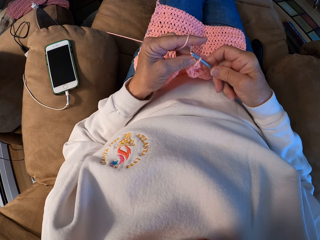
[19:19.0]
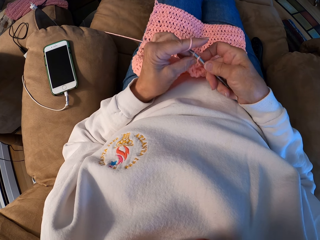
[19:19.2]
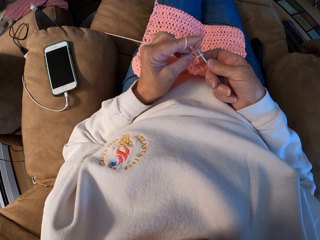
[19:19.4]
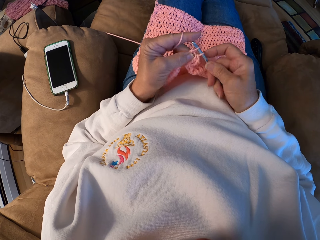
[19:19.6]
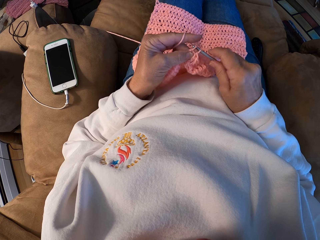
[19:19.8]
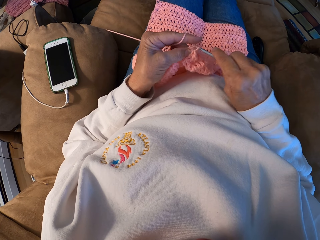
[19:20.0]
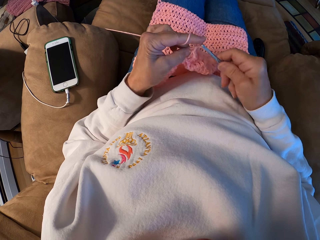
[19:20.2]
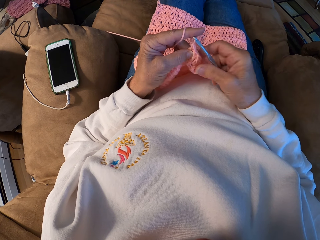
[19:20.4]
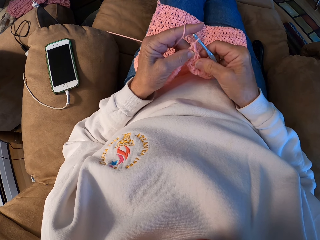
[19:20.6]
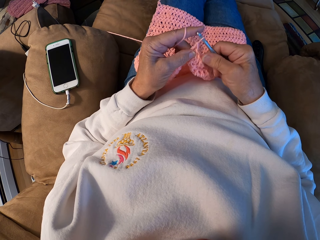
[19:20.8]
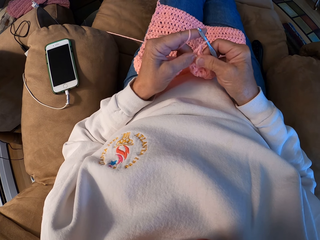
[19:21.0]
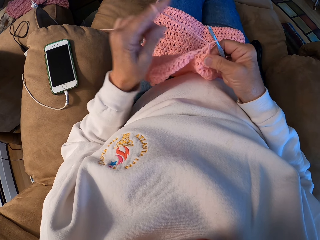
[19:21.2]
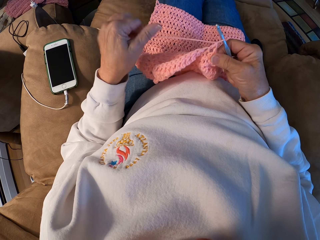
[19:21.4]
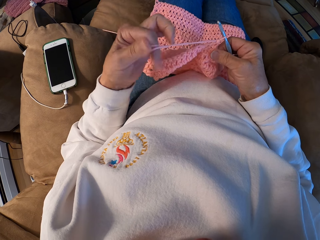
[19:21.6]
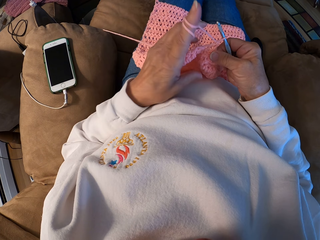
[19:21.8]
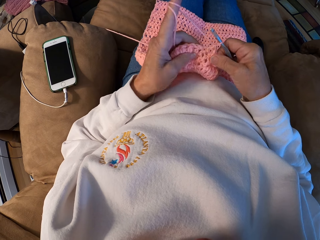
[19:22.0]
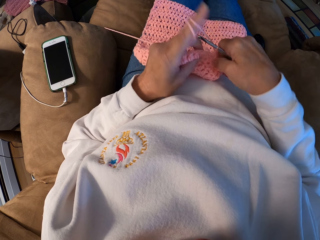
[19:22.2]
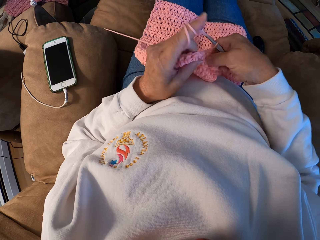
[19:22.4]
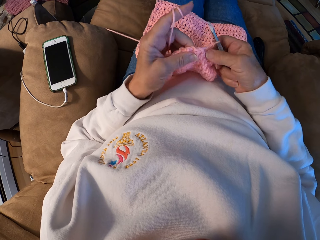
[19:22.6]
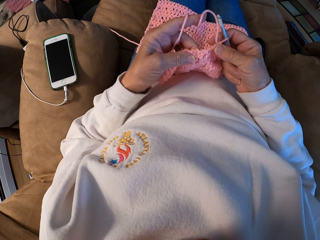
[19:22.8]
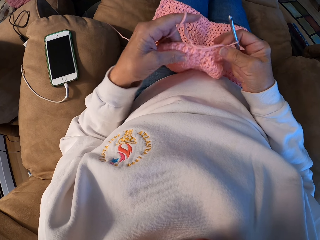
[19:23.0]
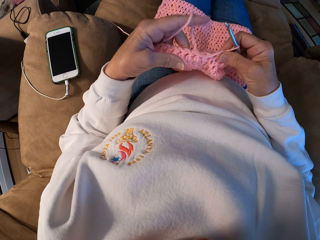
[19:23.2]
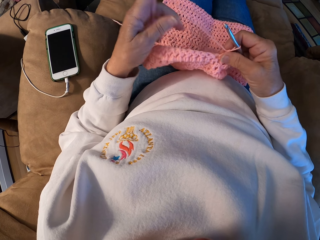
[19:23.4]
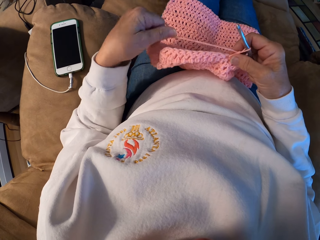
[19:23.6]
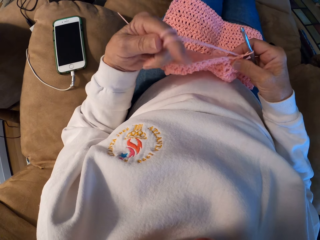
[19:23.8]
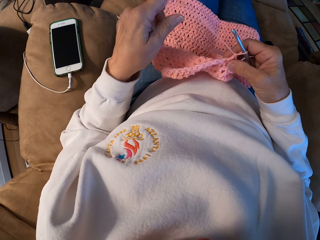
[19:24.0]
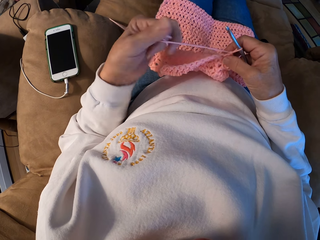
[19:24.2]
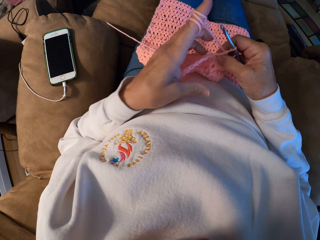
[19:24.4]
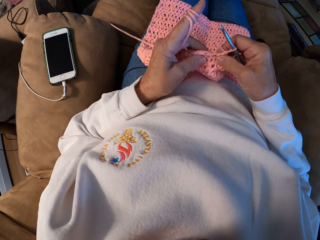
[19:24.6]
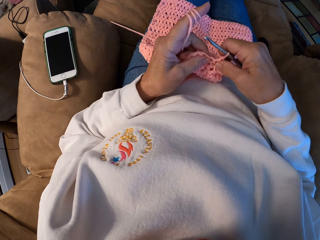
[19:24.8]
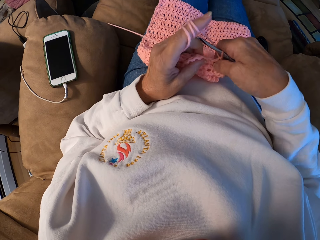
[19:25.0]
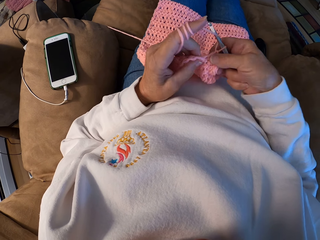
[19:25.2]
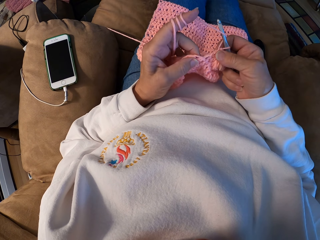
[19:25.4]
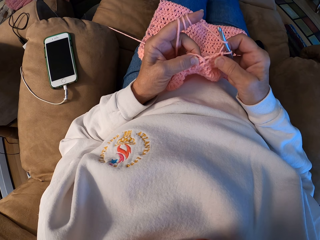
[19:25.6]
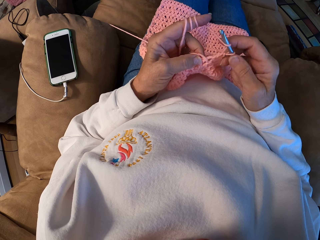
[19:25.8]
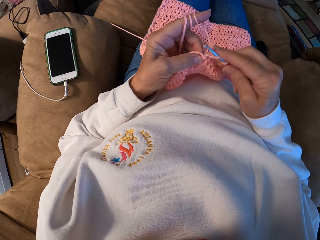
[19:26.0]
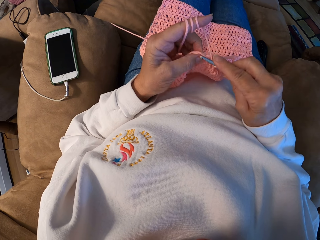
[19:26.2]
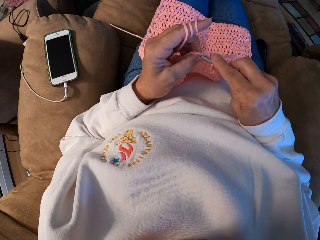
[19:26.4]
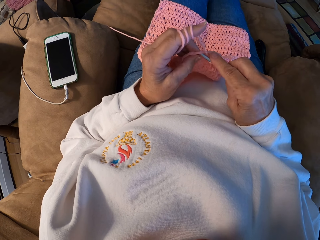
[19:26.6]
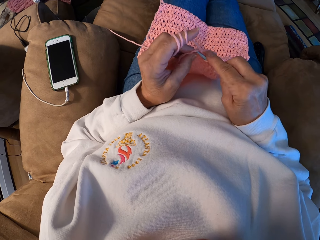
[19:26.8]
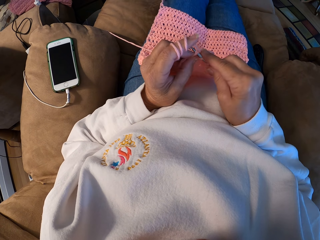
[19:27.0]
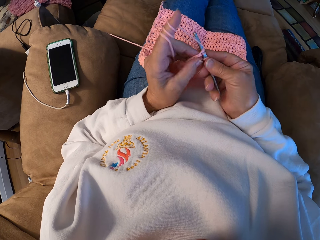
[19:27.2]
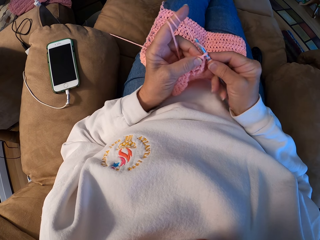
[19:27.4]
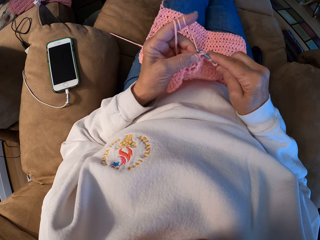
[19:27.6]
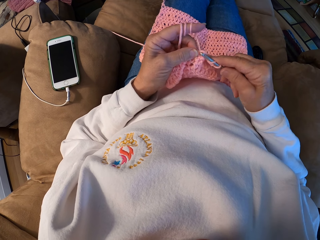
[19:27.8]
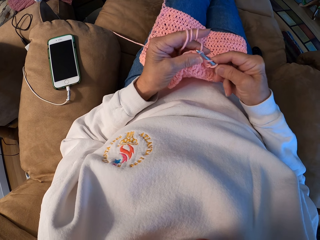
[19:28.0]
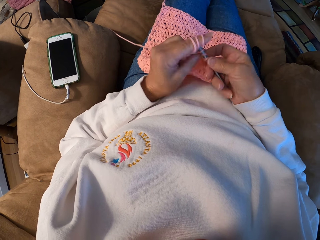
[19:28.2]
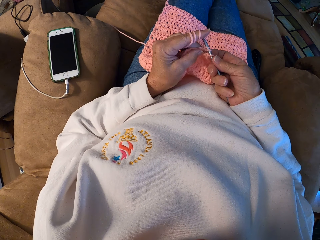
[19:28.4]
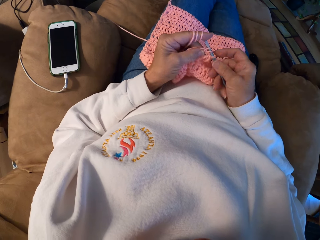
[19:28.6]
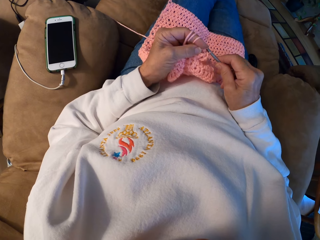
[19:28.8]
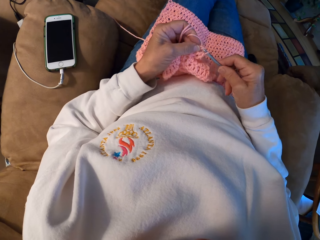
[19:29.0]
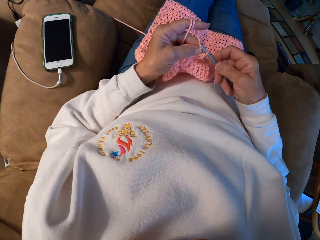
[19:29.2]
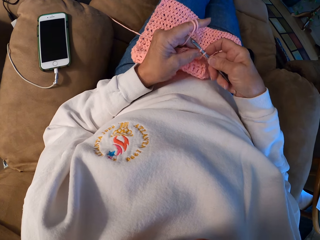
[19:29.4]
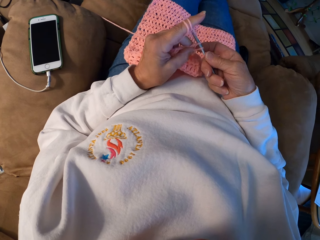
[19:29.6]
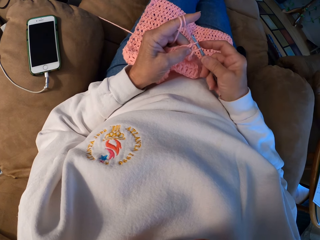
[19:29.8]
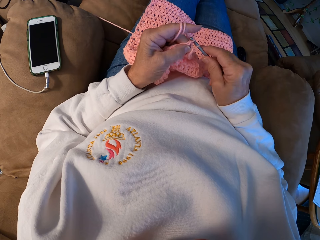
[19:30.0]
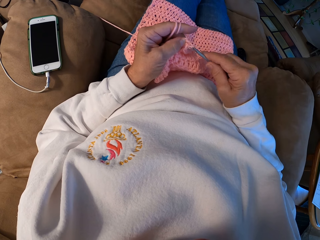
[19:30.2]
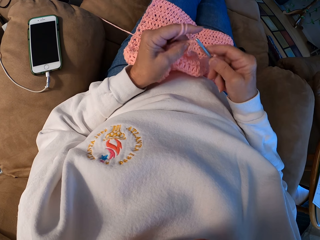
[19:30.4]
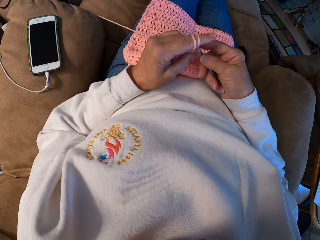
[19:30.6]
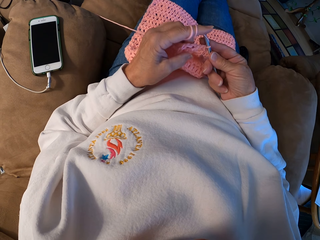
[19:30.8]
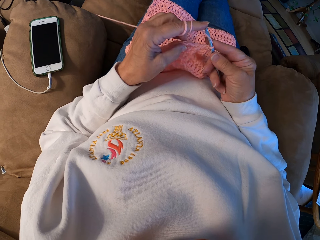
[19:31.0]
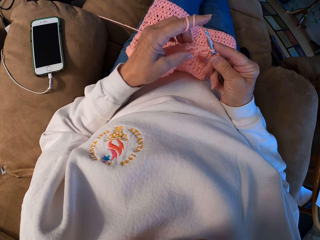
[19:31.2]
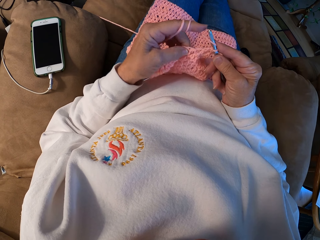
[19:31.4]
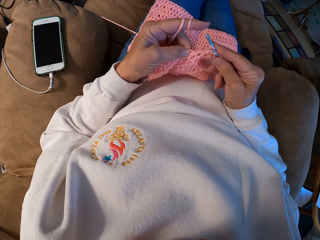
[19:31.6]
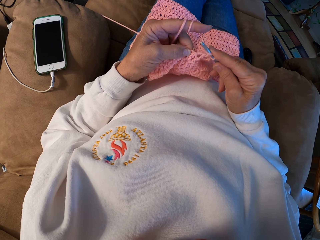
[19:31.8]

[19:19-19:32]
The camera wearer rolls yarn around her left index finger. She crochets with the yarn. She pulls the yarn with a needle. She rolls the yarn around her left index finger. She crochets with the yarn. She pulls the yarn with the needle. She knits with the needle.

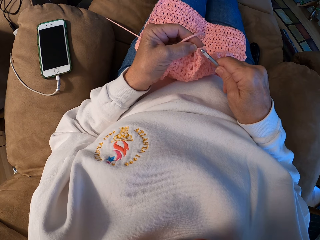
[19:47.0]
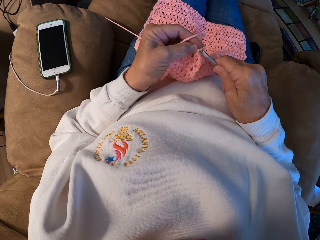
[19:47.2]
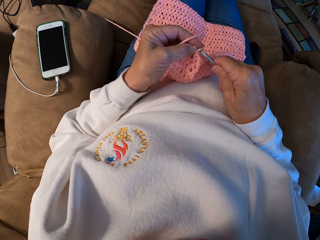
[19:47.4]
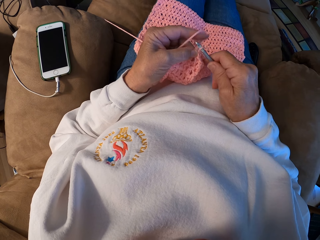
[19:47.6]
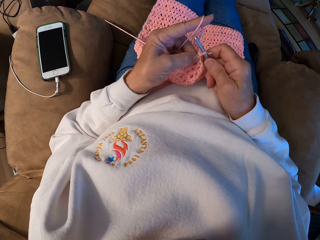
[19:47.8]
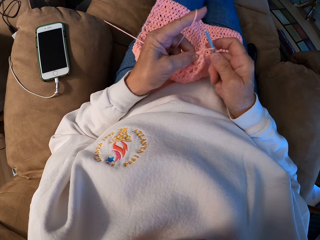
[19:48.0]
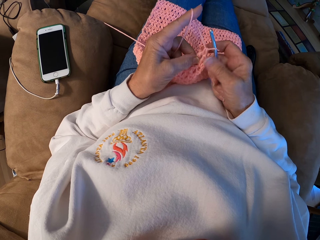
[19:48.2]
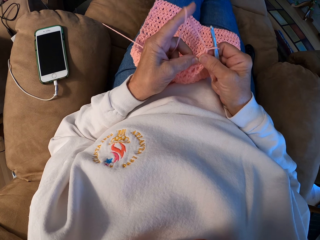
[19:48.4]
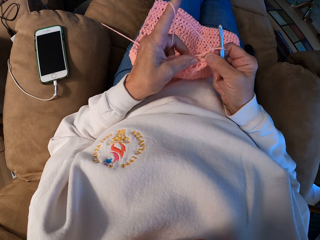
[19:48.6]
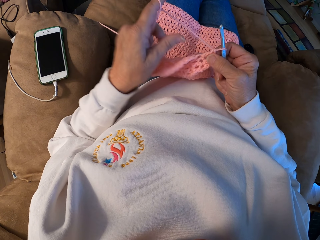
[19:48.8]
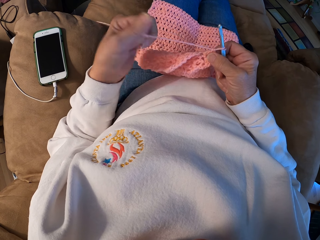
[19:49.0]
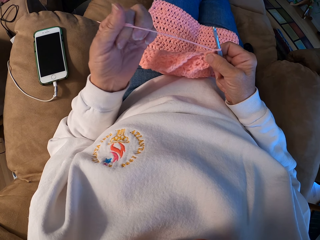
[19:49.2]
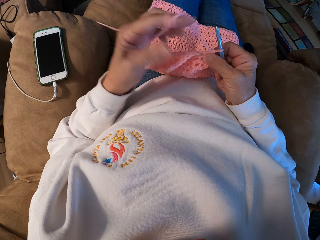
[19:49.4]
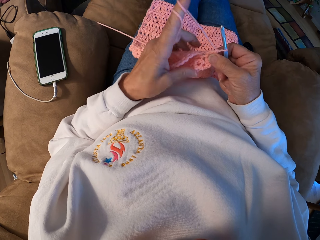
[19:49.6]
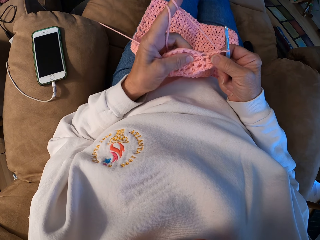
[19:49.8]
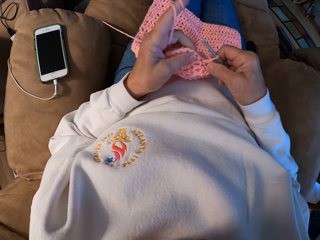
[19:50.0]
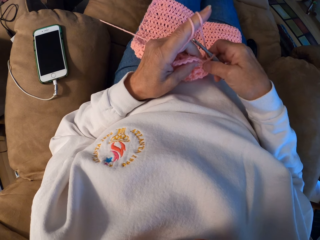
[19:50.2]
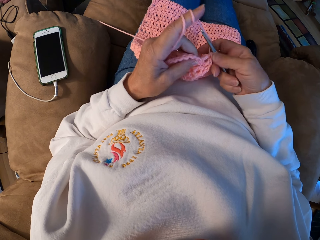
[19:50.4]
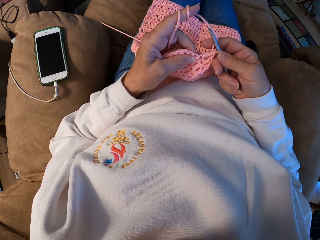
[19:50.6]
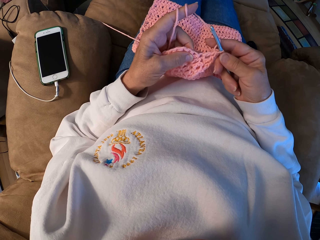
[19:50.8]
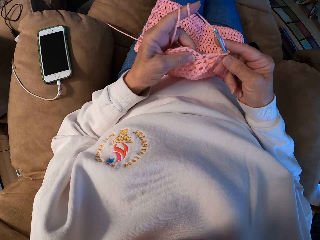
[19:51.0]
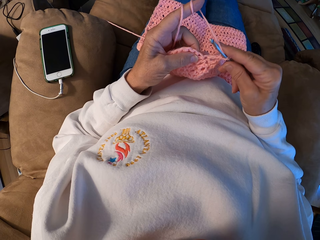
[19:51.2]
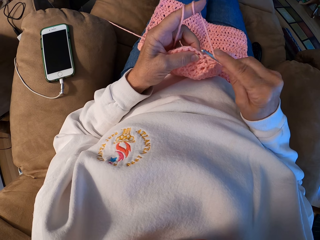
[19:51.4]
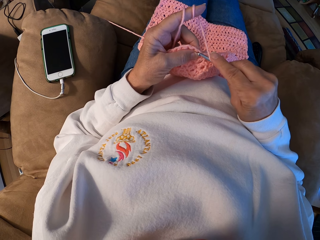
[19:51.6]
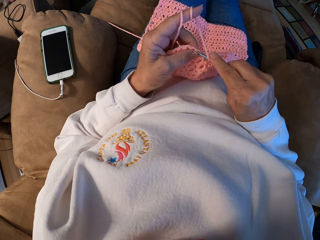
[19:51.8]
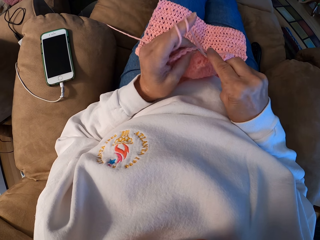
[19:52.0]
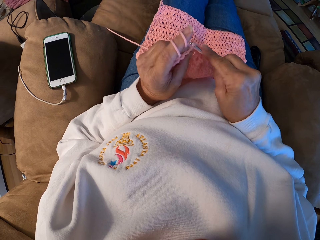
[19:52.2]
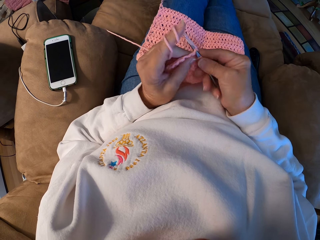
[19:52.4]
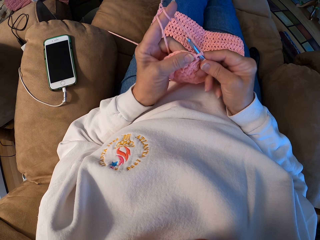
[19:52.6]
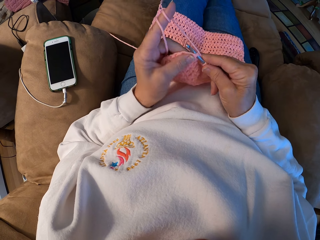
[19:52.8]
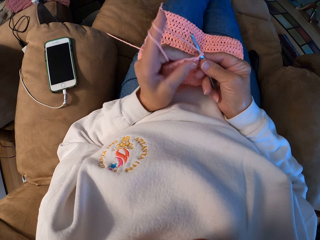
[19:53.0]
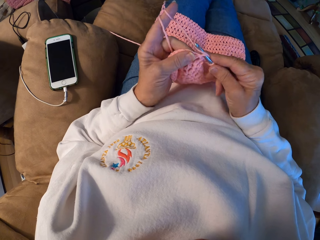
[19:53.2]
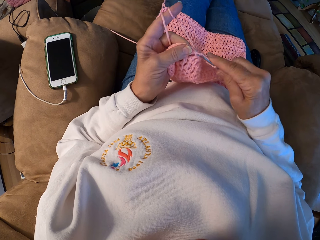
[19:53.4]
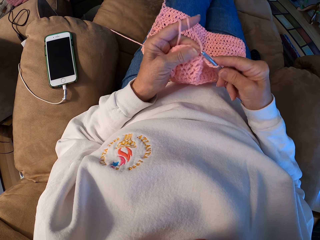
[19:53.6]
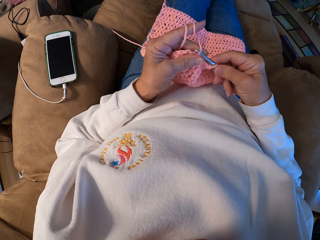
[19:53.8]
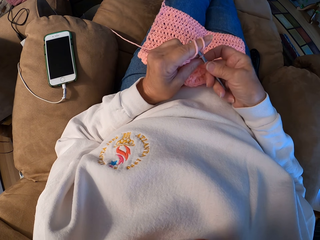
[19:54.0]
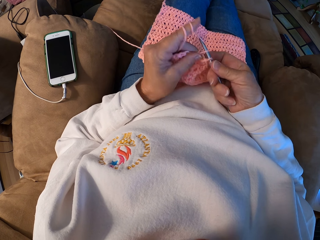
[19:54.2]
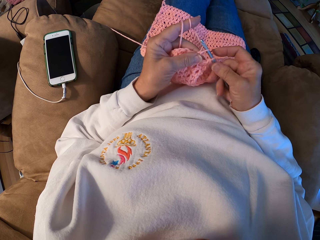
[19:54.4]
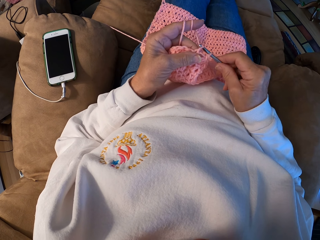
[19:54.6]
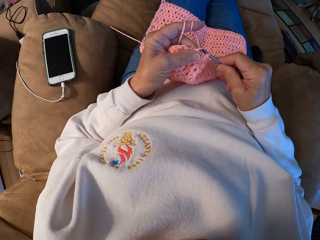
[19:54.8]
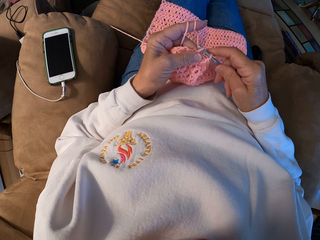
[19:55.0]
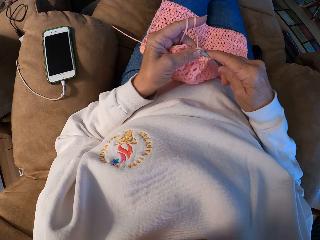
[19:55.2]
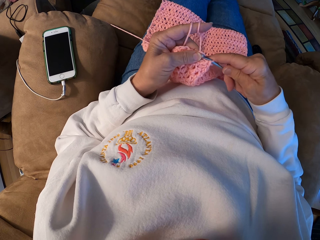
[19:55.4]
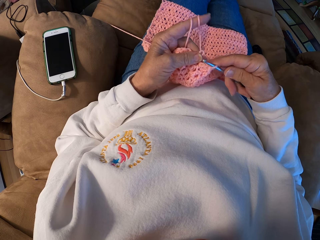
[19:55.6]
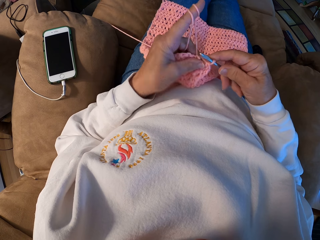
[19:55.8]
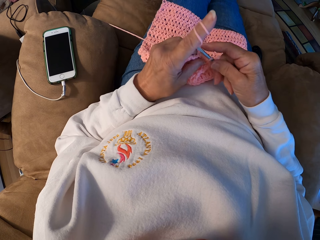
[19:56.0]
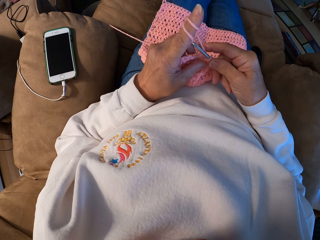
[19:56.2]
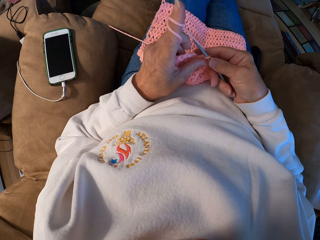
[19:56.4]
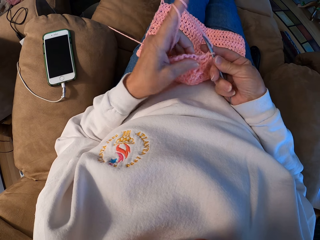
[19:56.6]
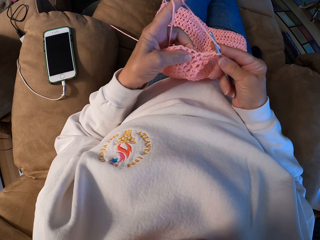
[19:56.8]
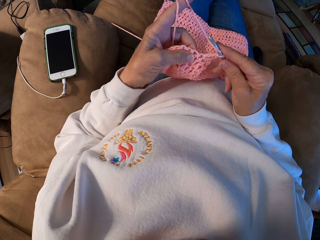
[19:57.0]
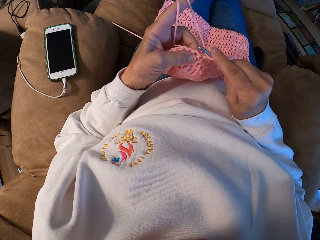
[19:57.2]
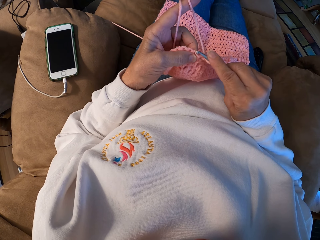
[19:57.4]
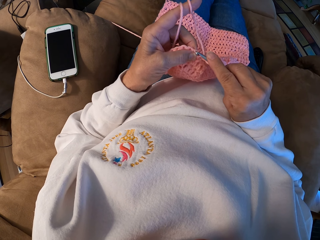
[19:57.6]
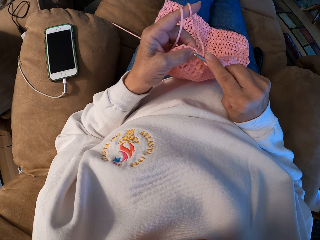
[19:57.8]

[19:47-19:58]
The camera wearer rolls yarn around her left index finger. She pulls the yarn with a needle. She crochets with the yarn. She knits with the needle.
